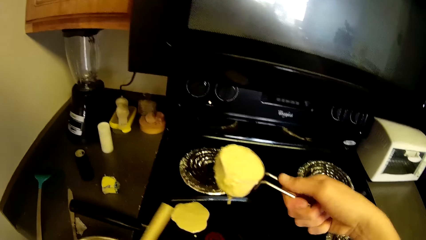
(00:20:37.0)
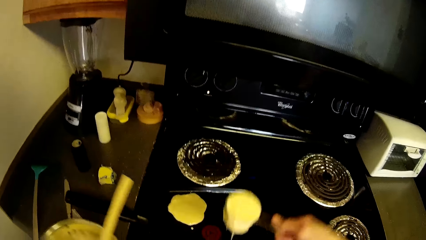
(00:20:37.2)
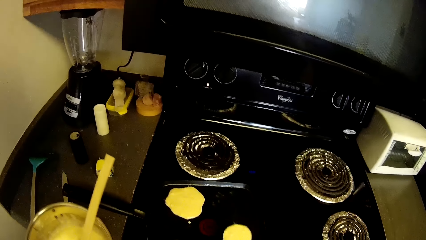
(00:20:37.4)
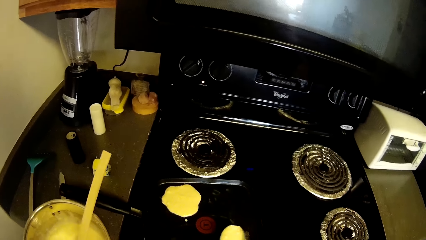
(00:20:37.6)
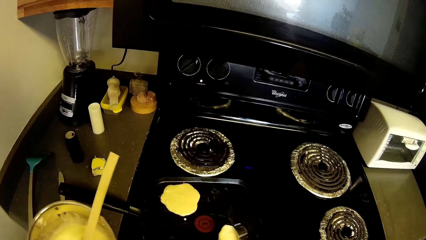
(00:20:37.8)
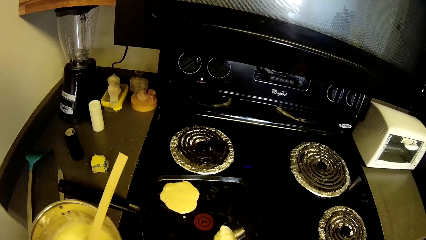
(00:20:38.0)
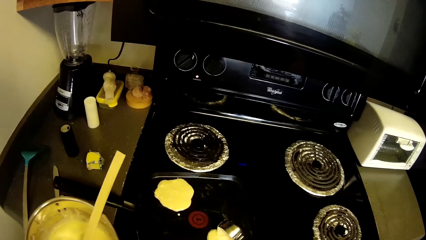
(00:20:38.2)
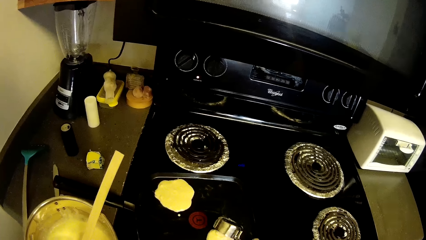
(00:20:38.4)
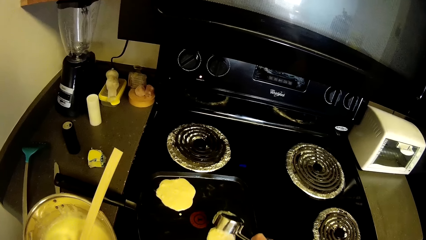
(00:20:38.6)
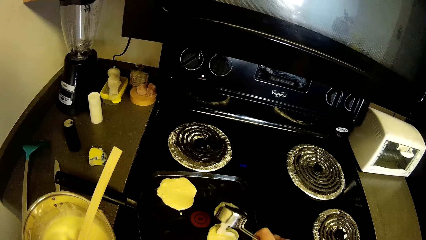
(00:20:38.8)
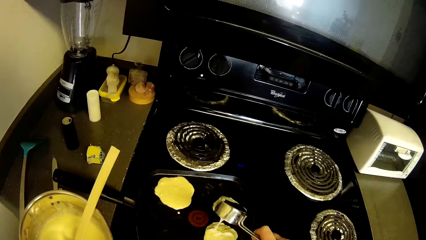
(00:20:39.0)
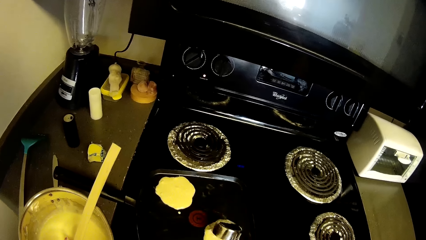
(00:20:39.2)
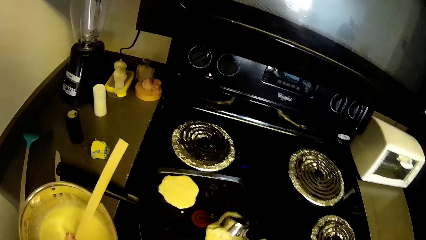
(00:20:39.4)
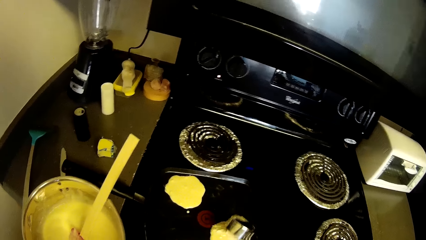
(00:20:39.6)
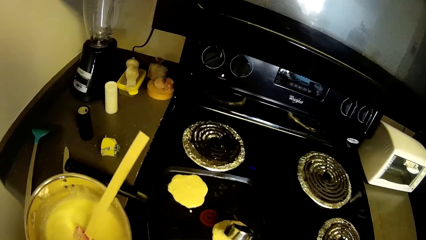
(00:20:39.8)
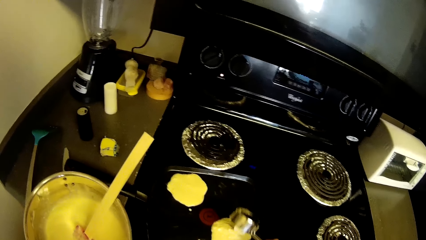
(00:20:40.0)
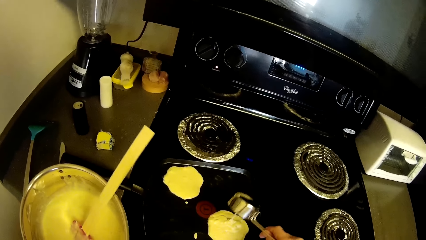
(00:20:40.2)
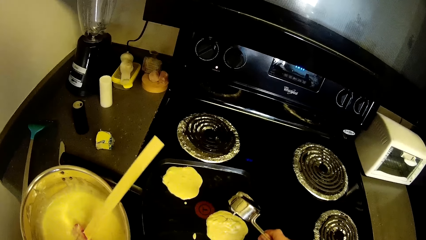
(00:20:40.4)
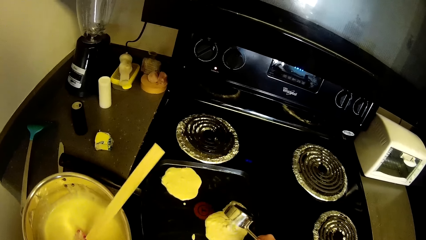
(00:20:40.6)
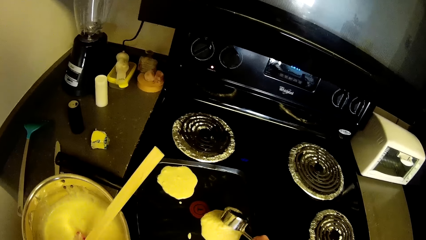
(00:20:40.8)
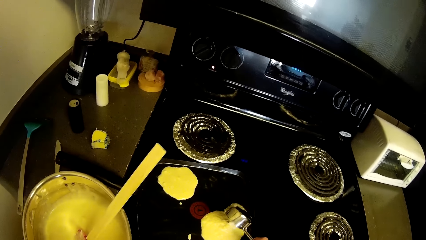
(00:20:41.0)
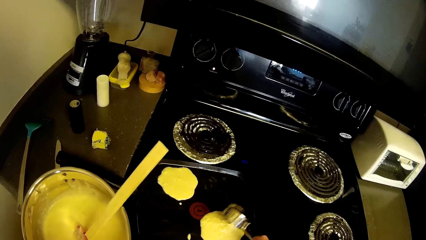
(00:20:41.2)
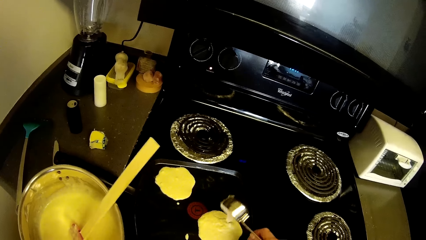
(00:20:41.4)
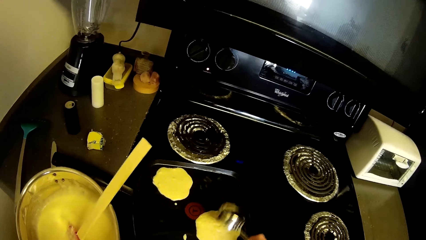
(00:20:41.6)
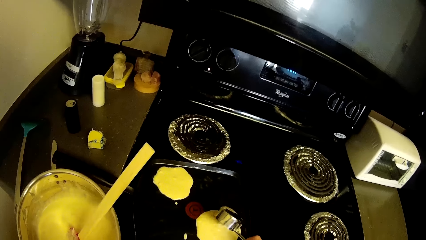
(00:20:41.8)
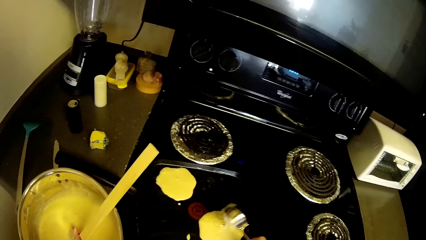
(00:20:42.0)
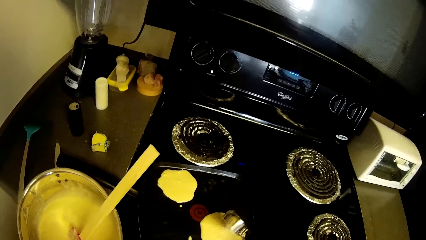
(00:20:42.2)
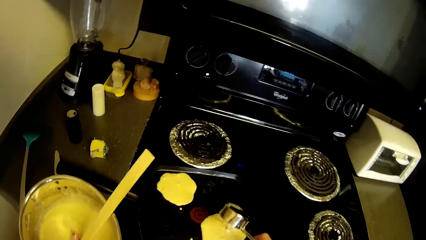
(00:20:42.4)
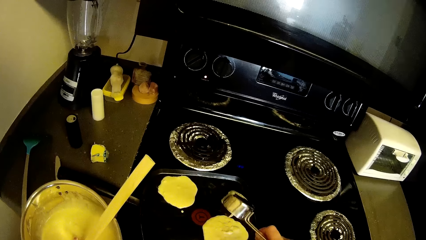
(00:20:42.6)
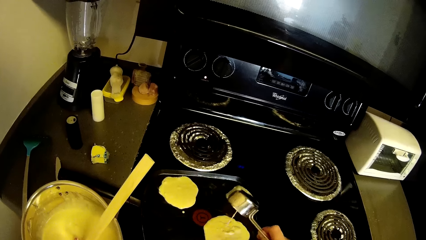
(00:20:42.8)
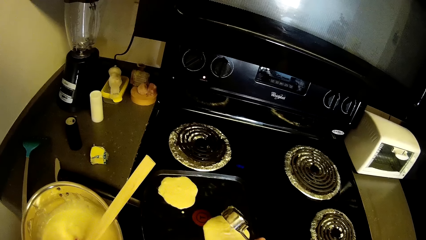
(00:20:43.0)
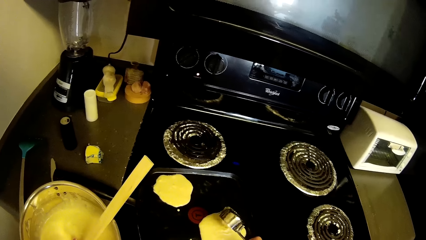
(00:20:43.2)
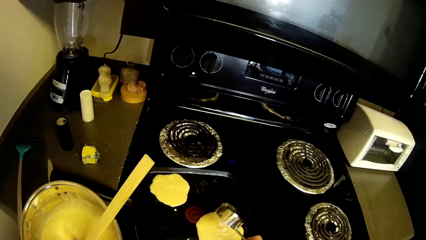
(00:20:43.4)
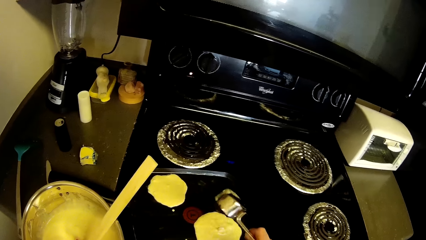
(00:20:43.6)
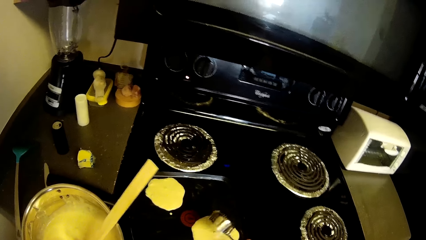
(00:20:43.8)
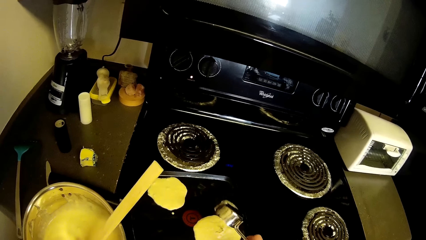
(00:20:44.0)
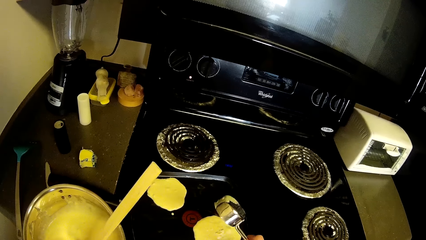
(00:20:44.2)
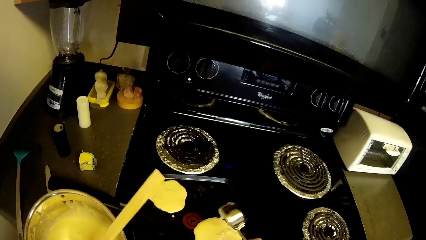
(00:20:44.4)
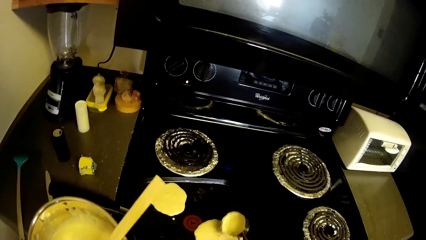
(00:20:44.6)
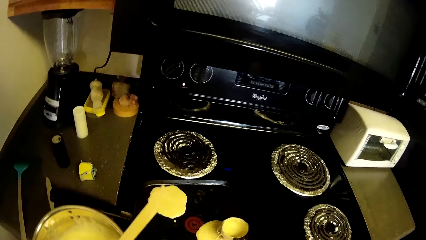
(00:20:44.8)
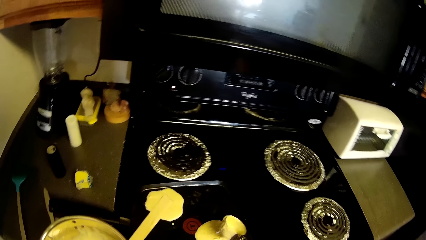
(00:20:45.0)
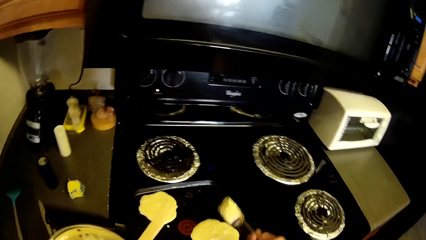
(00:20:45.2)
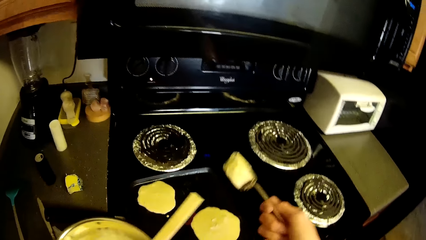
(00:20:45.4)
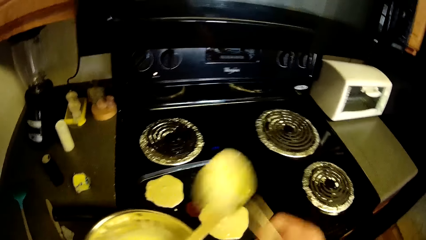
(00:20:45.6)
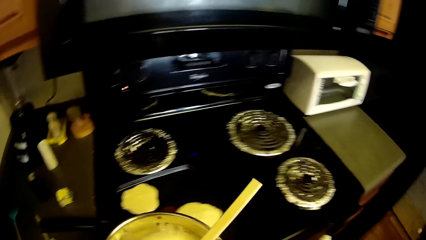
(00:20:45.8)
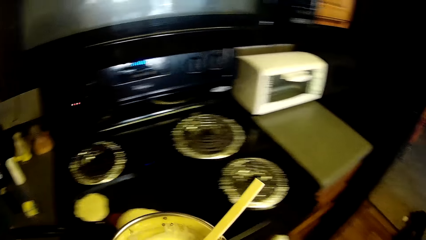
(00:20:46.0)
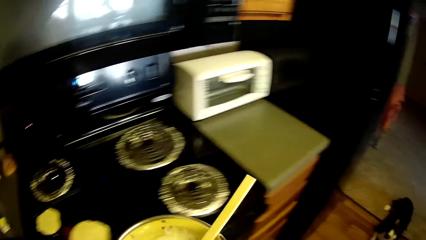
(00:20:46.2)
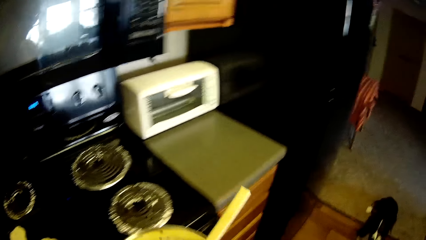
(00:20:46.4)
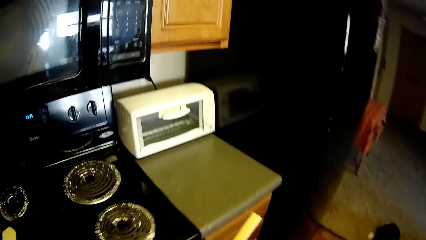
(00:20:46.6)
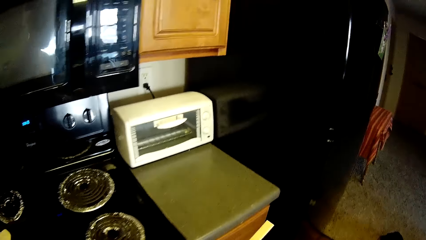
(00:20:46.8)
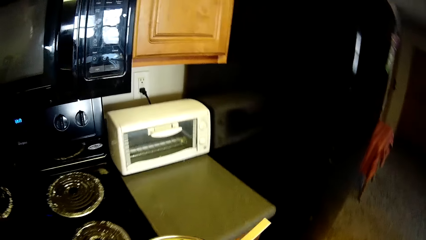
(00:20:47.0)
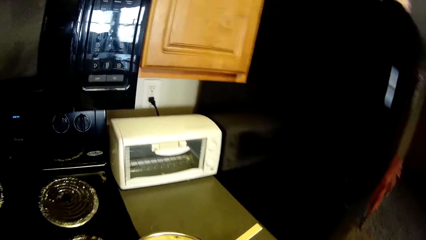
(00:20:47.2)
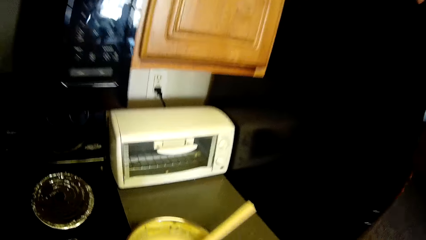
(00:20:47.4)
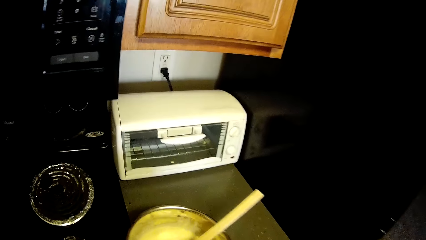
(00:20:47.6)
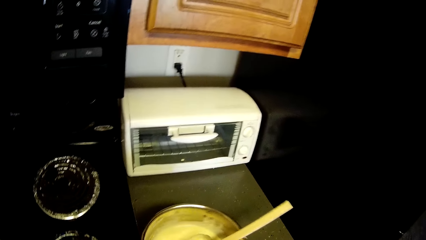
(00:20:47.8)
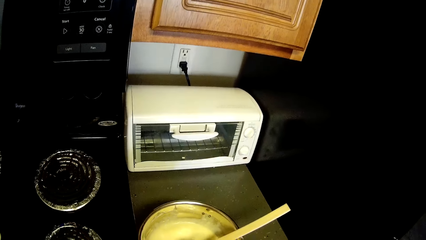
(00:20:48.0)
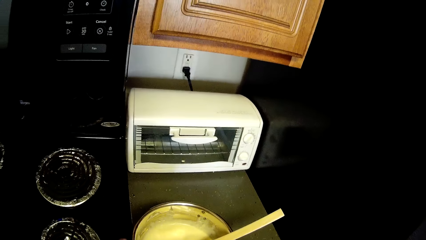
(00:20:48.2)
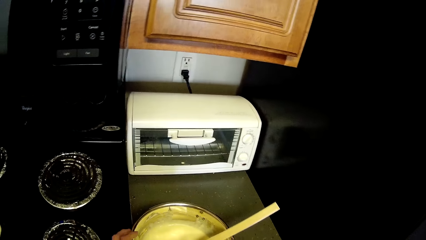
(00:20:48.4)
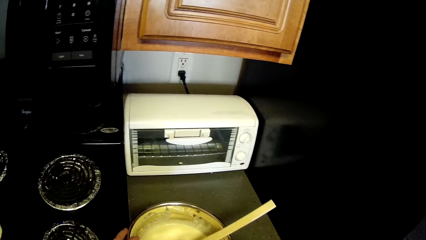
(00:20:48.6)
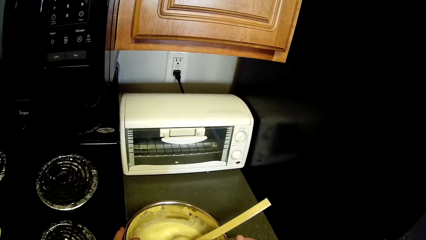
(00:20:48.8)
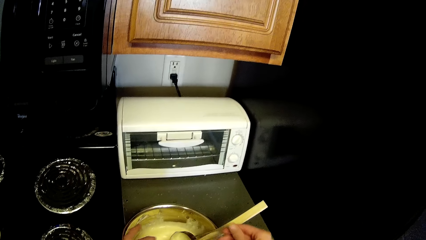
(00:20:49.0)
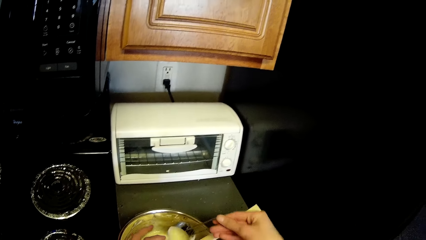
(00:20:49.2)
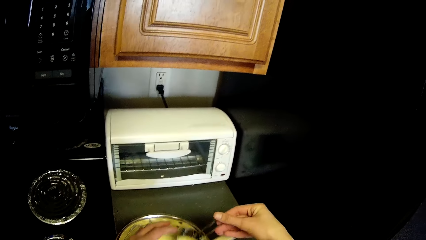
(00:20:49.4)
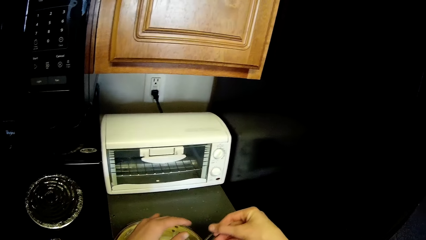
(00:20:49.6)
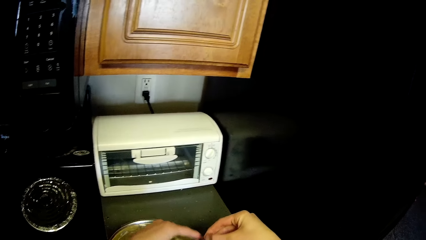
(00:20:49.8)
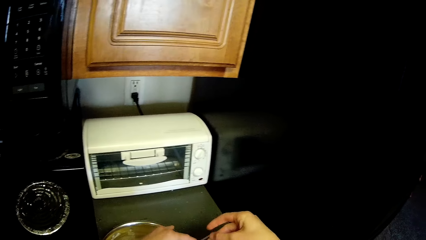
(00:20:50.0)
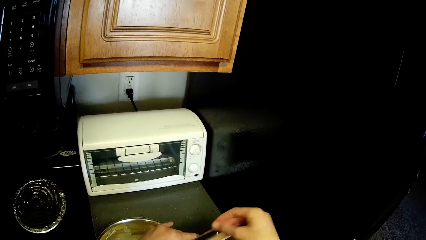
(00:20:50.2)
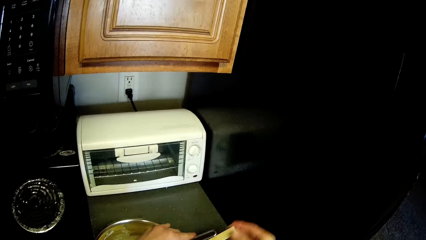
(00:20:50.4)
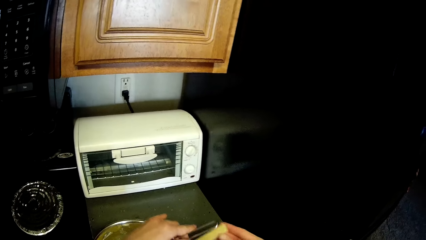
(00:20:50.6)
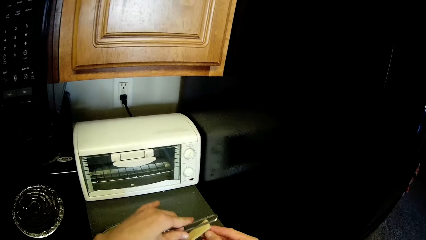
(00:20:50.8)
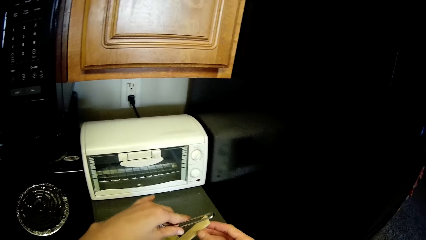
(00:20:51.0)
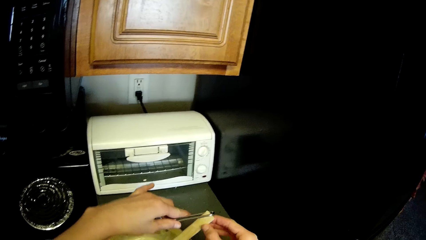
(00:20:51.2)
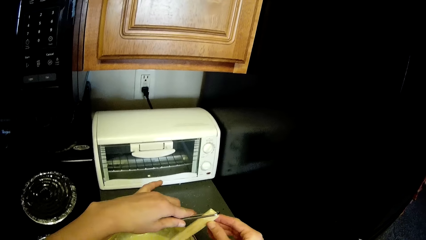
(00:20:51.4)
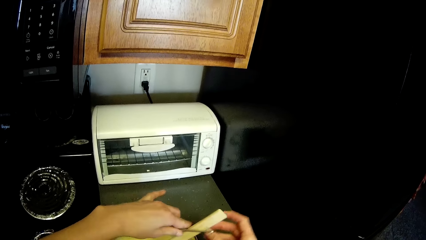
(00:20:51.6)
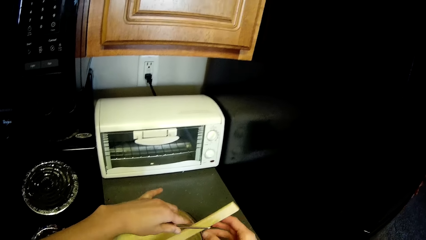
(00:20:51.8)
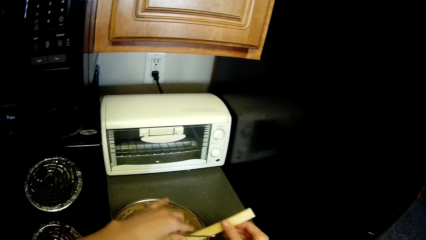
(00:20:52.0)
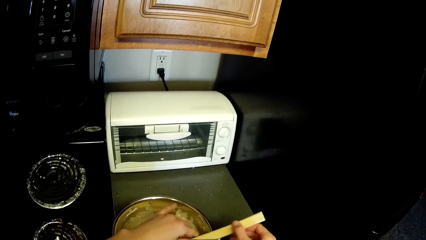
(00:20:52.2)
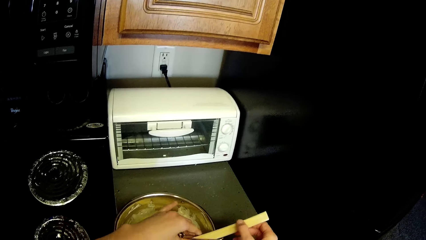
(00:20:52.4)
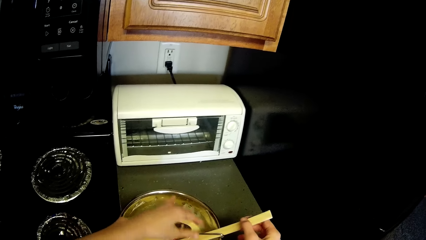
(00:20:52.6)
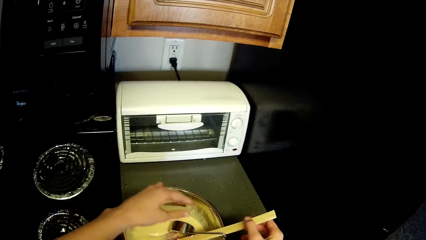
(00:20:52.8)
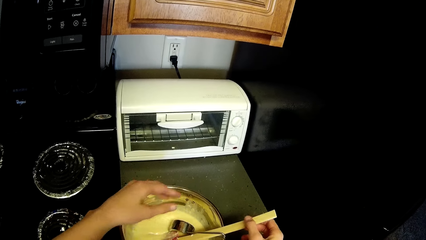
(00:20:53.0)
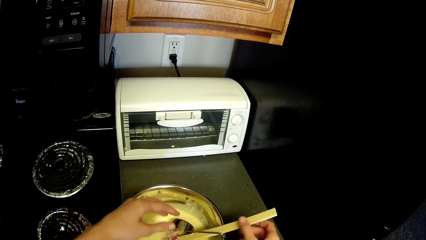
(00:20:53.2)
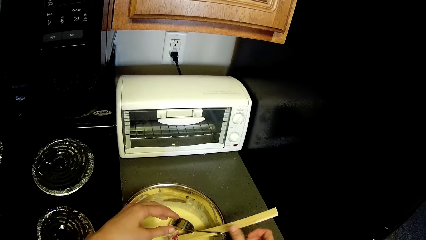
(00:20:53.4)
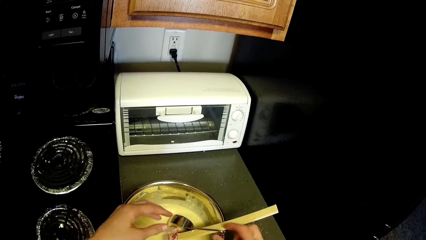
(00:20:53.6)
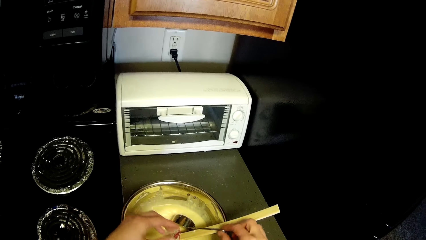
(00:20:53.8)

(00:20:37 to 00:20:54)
The camera wearer pours the pancake mix into the crepe pan. They dip the stainless measuring cup into the stainless bowl. They walk to the slab beside the gas cooker. They drop the stainless bowl on the slab. They hang the stainless measuring cup around the wooden spatula.
